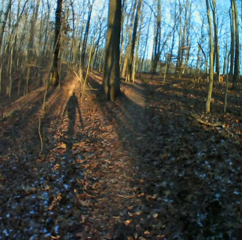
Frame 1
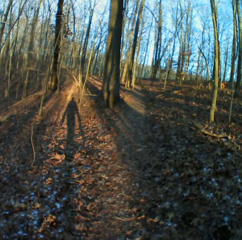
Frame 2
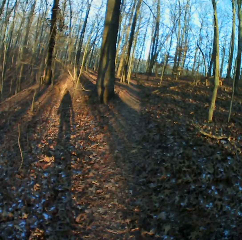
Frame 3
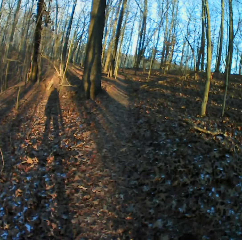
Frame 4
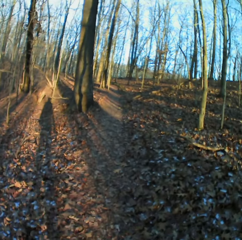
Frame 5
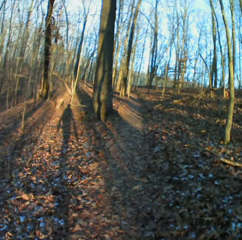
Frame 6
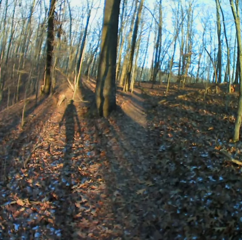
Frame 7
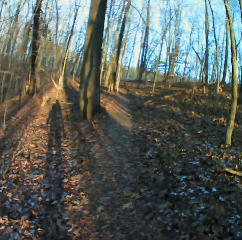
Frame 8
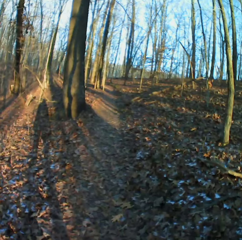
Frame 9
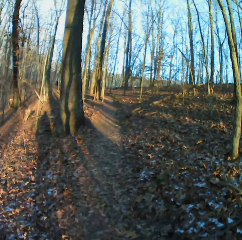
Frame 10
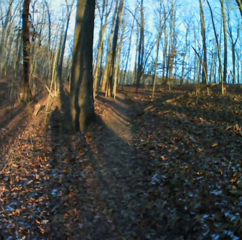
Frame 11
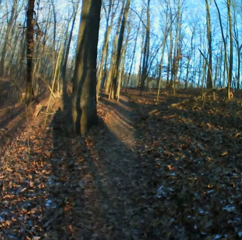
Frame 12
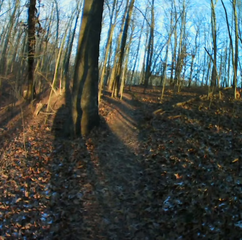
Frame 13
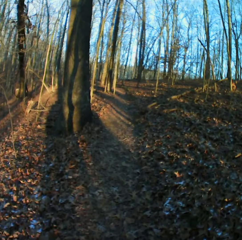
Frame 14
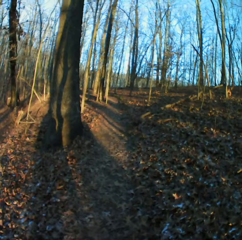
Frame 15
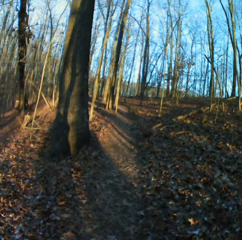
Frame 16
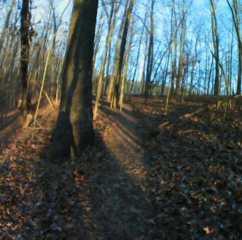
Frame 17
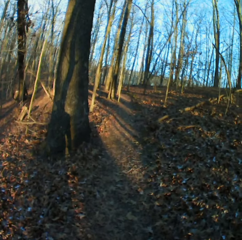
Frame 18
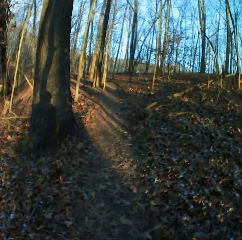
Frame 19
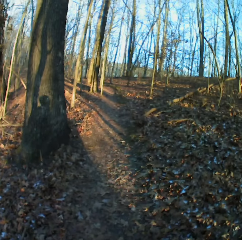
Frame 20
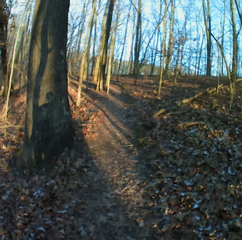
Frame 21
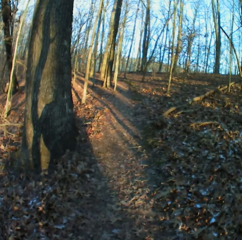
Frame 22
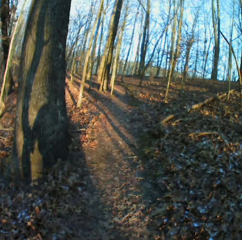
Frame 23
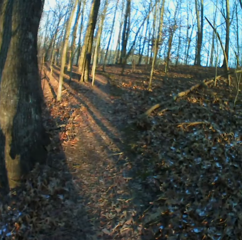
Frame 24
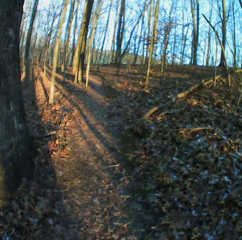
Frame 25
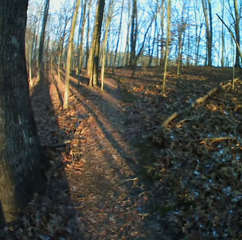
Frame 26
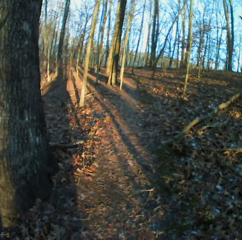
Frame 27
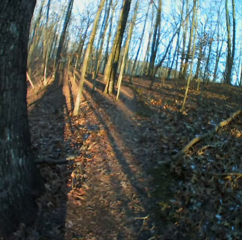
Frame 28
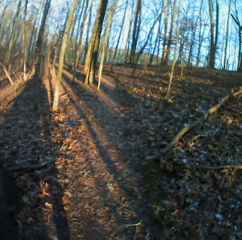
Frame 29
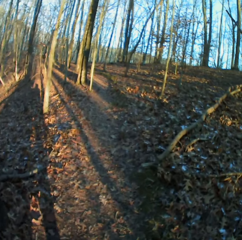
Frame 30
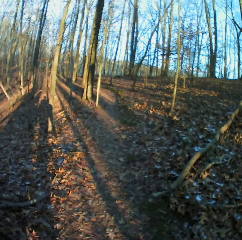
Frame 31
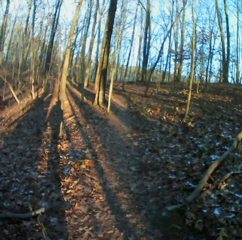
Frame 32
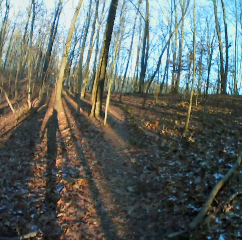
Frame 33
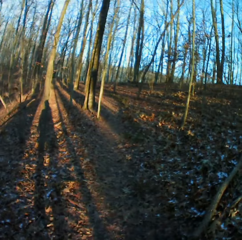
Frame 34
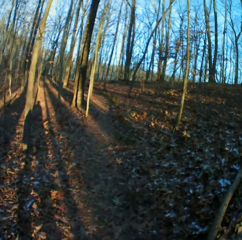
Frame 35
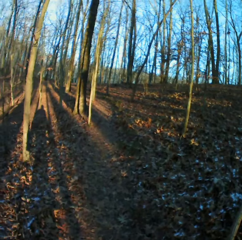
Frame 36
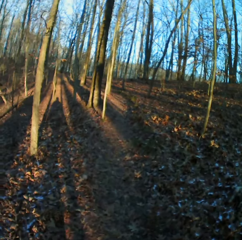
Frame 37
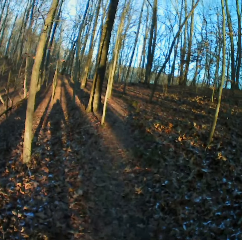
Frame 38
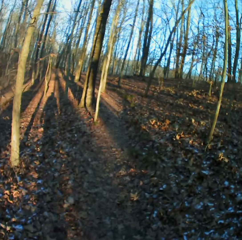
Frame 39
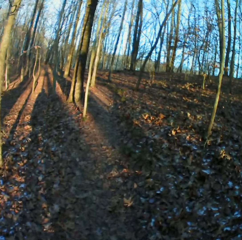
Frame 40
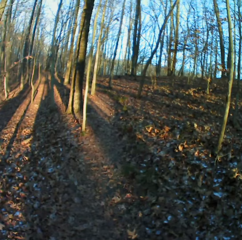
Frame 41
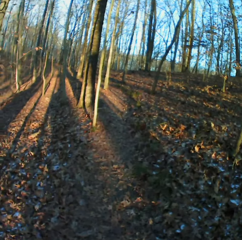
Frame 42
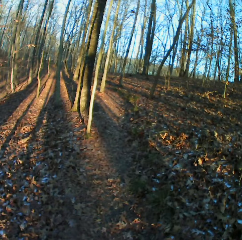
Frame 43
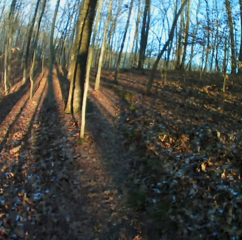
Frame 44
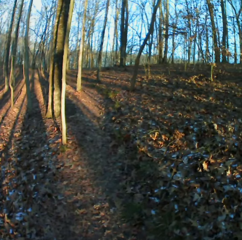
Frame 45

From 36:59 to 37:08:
The camera wearer coughs. They sneeze.

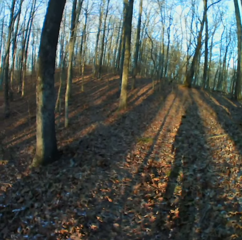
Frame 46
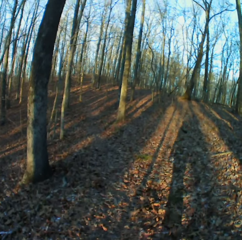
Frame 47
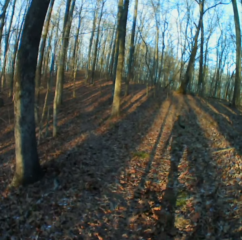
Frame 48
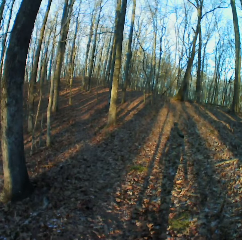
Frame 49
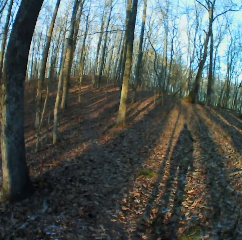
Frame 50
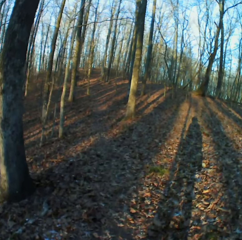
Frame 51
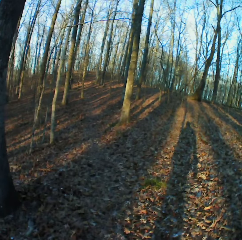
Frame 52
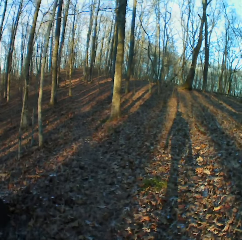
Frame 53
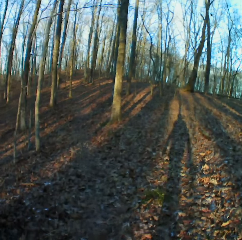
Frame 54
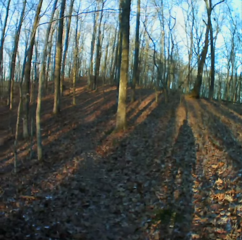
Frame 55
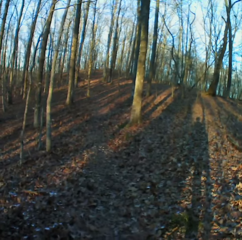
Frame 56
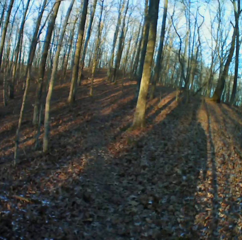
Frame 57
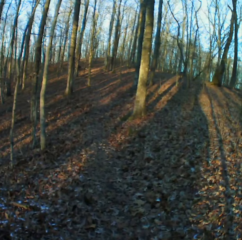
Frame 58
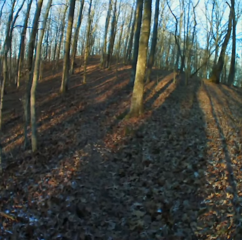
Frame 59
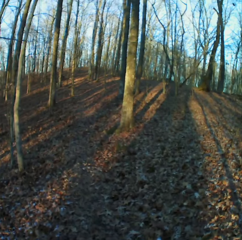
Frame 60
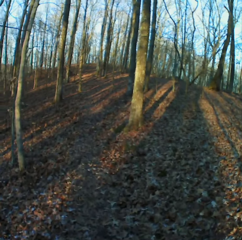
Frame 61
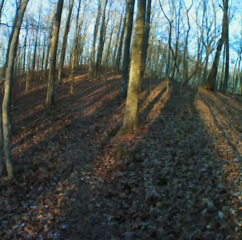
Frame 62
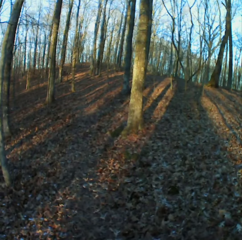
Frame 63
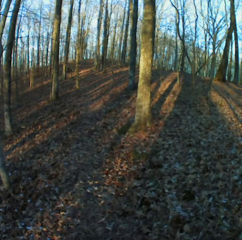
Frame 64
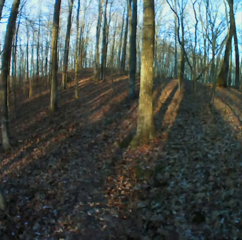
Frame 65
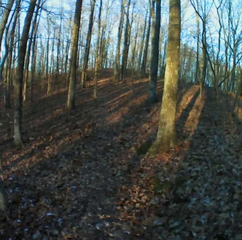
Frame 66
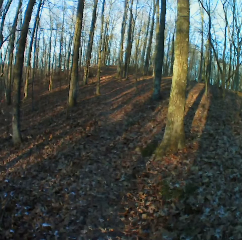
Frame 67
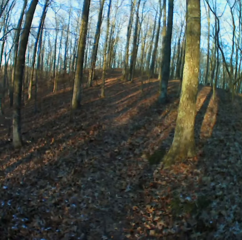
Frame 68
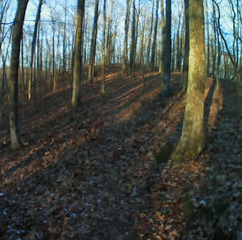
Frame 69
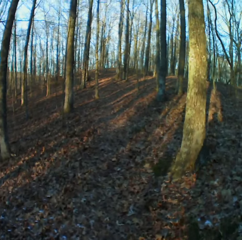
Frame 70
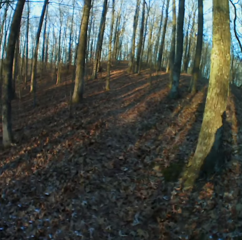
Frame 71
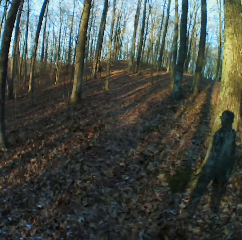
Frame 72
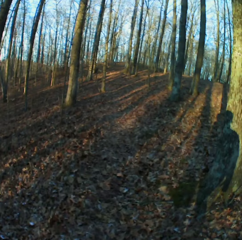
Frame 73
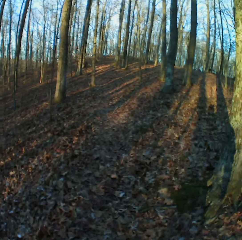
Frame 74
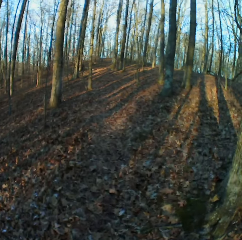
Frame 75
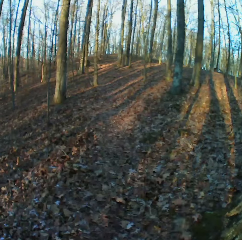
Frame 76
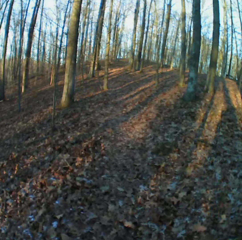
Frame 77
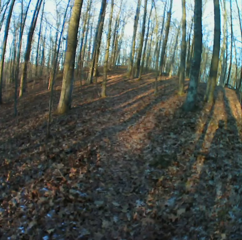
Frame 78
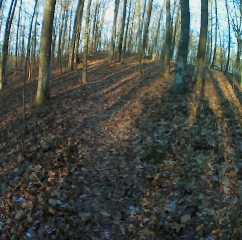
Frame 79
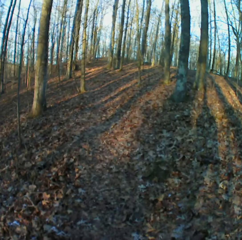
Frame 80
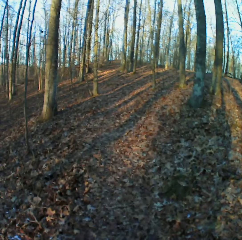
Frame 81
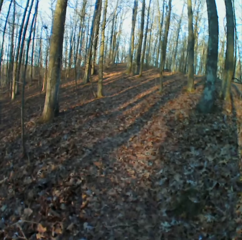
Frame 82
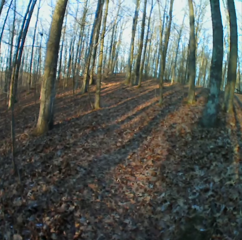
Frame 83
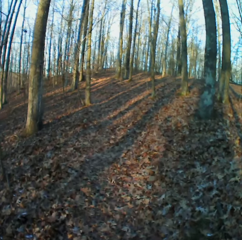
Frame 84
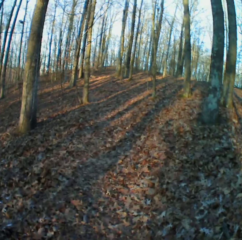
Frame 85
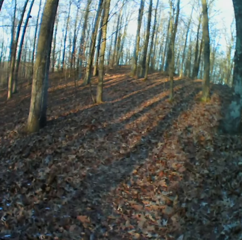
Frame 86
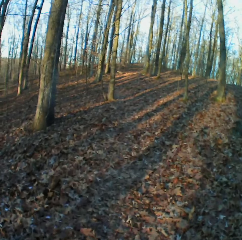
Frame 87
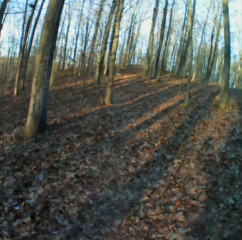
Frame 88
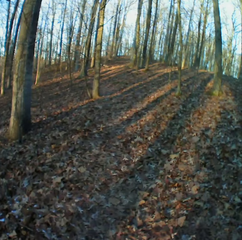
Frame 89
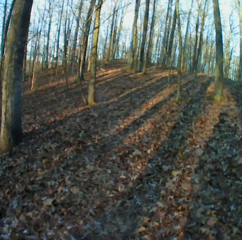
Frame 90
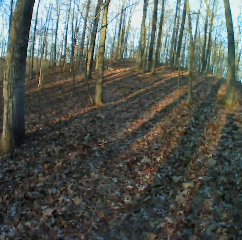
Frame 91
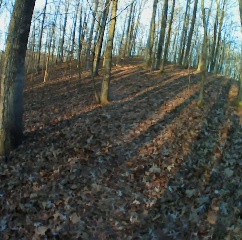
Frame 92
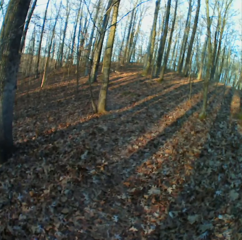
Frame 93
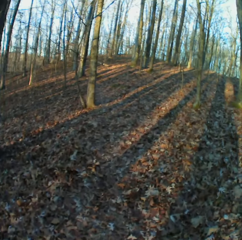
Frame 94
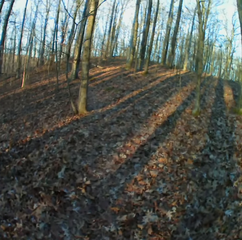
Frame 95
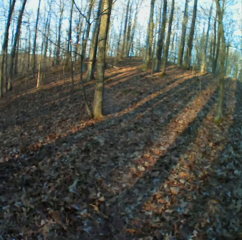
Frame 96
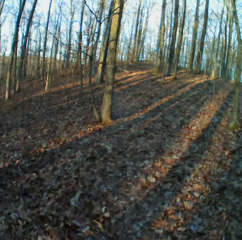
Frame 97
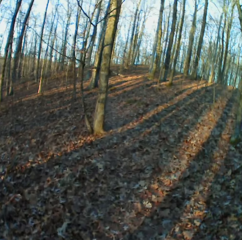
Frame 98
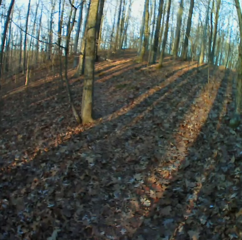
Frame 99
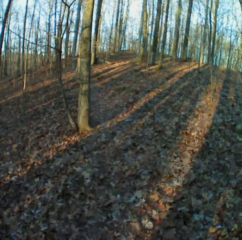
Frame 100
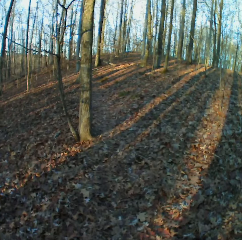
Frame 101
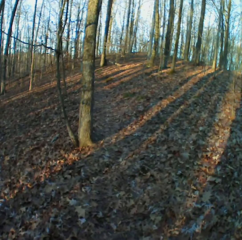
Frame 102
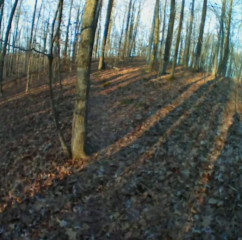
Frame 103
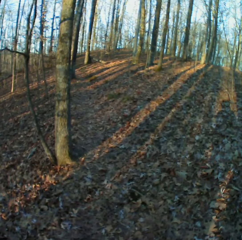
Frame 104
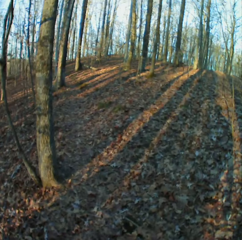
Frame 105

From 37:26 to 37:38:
The camera wearer coughs. They sneeze.

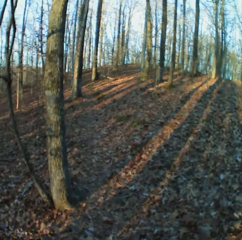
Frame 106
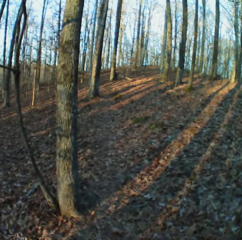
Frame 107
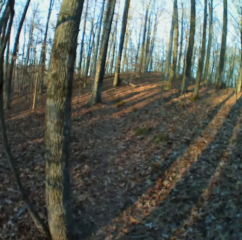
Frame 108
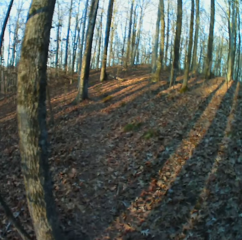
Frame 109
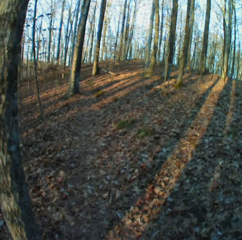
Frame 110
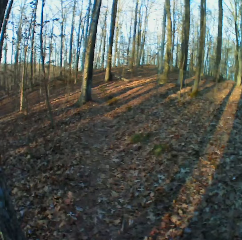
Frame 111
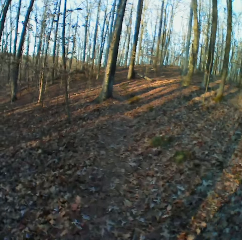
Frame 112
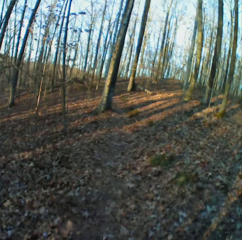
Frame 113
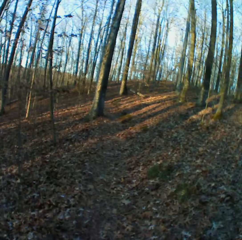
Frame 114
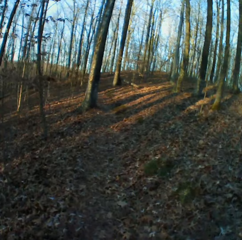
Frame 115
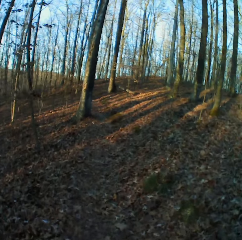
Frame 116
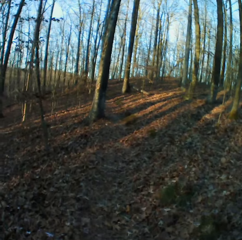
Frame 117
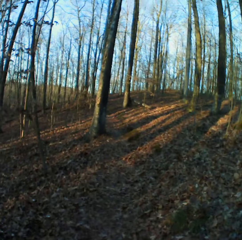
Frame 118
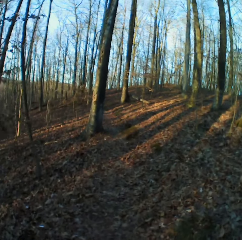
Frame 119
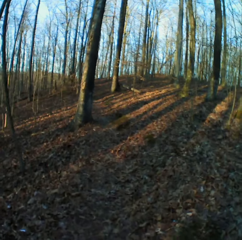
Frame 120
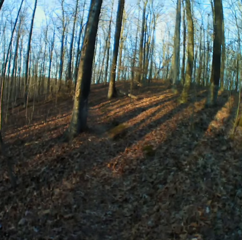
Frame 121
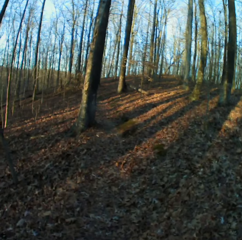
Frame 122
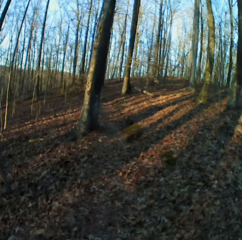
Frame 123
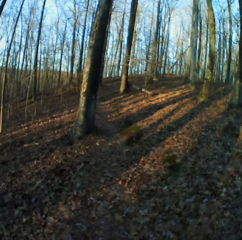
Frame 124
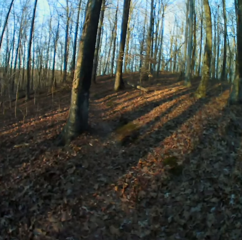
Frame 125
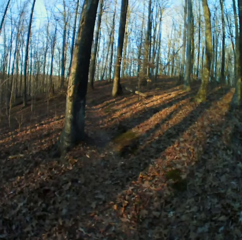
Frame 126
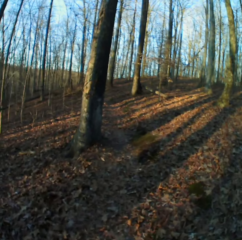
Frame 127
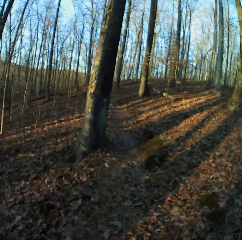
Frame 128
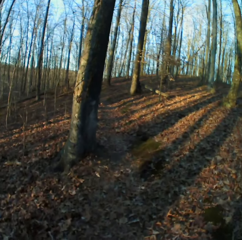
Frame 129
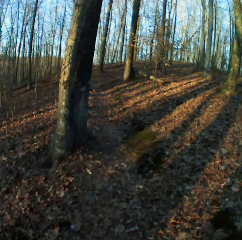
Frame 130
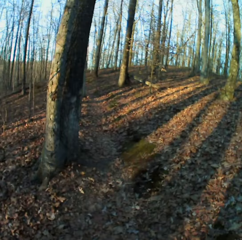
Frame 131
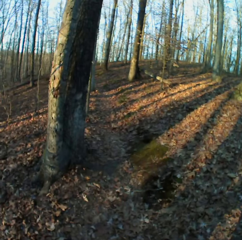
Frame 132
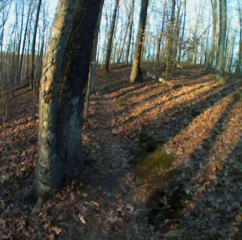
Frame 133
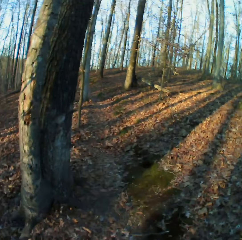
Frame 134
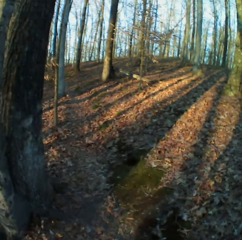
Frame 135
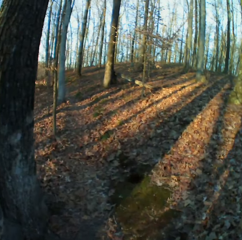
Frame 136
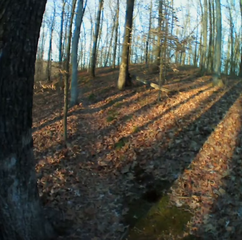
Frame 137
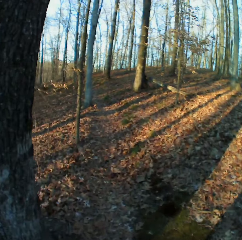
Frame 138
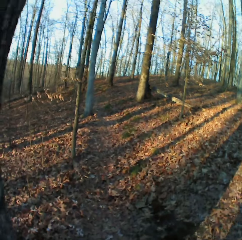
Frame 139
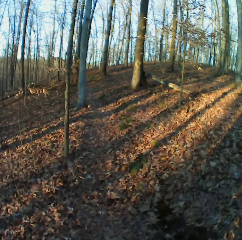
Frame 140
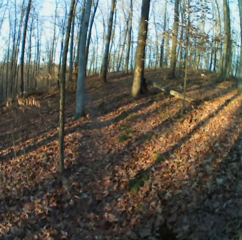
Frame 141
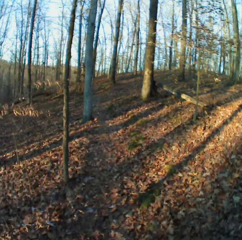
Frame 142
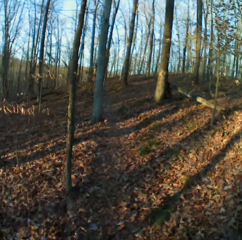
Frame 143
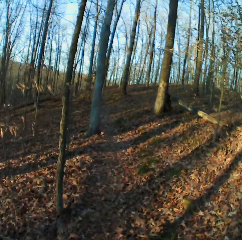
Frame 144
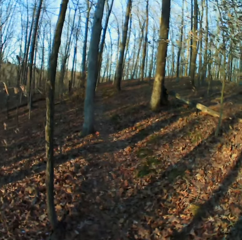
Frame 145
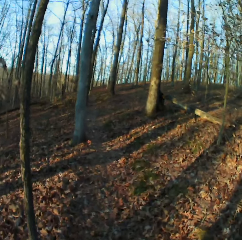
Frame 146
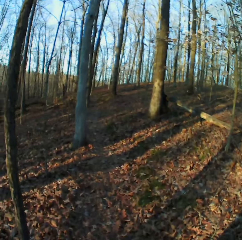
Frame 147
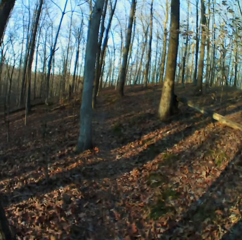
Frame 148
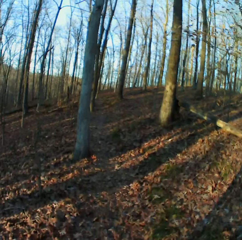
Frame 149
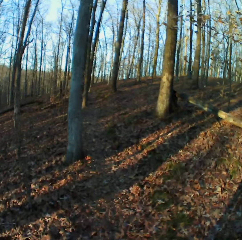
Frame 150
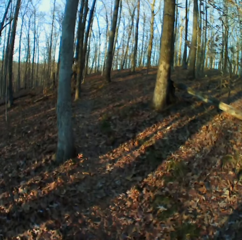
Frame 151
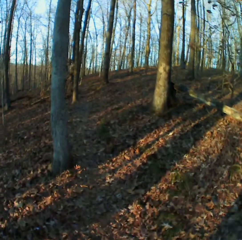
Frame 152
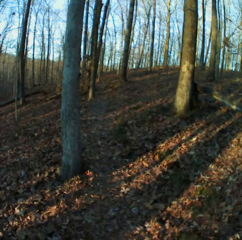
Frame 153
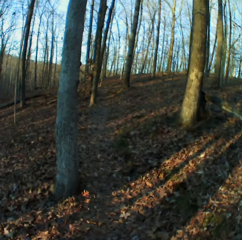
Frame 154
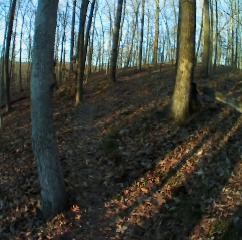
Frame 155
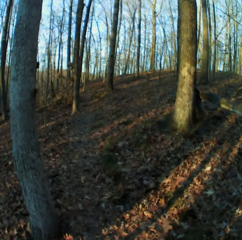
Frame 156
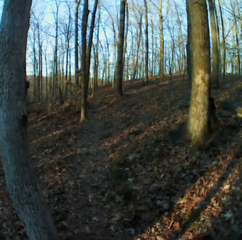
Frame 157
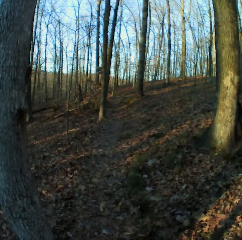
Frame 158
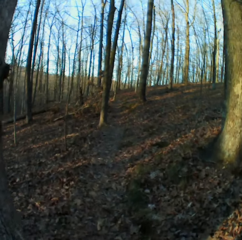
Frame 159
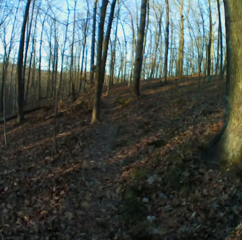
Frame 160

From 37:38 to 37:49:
The camera wearer coughs. They sneeze.
